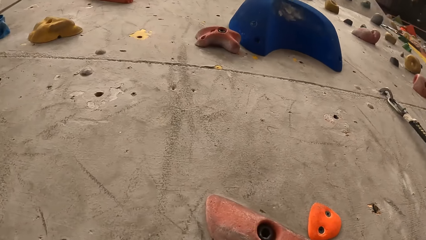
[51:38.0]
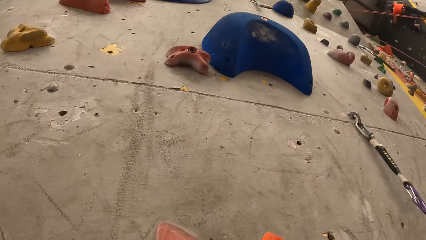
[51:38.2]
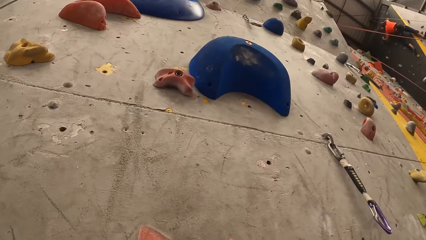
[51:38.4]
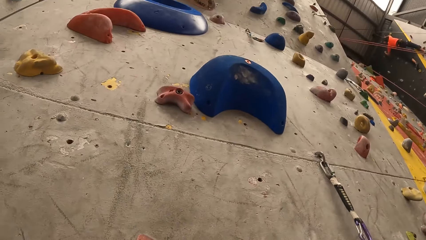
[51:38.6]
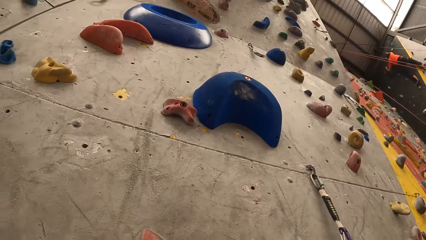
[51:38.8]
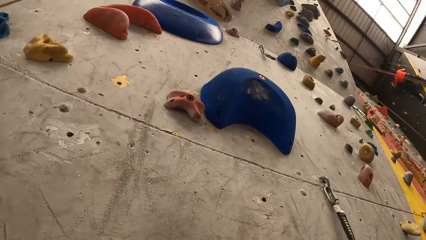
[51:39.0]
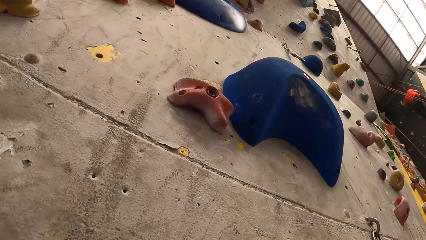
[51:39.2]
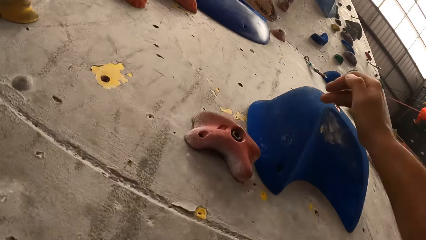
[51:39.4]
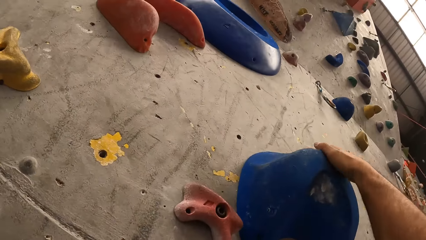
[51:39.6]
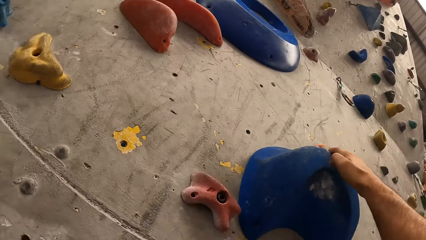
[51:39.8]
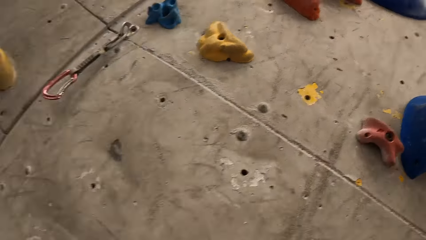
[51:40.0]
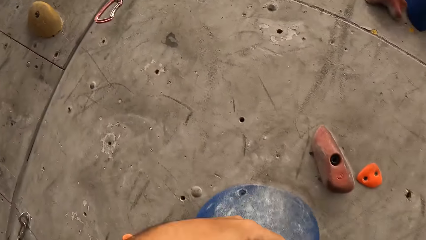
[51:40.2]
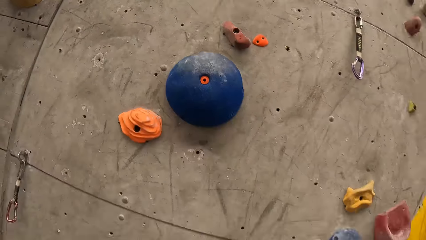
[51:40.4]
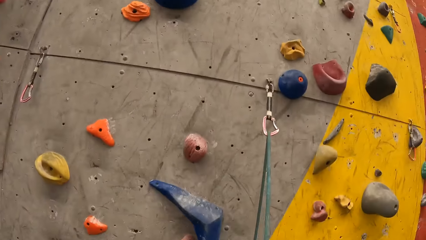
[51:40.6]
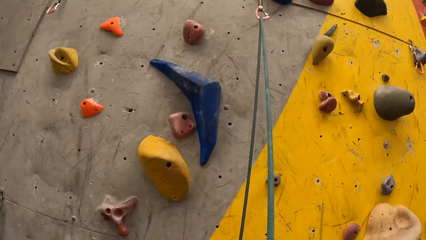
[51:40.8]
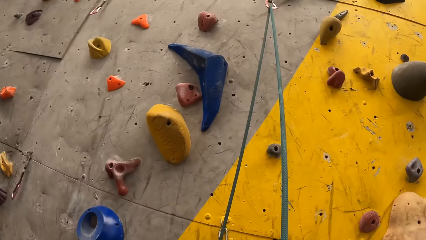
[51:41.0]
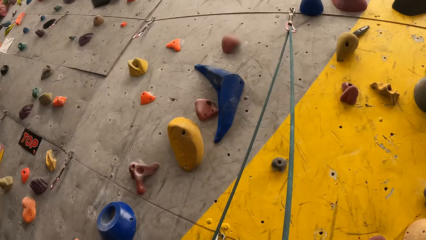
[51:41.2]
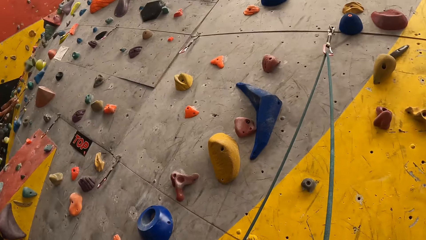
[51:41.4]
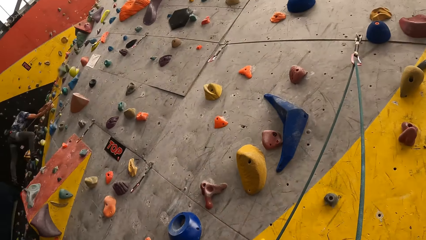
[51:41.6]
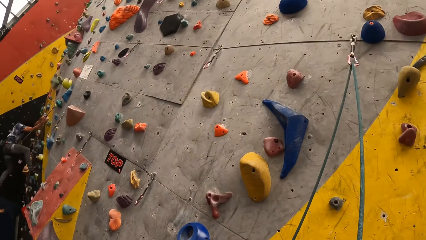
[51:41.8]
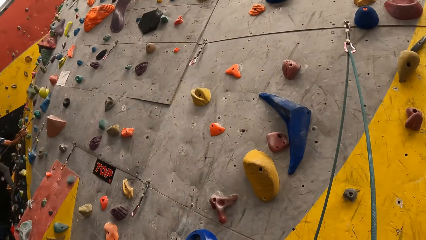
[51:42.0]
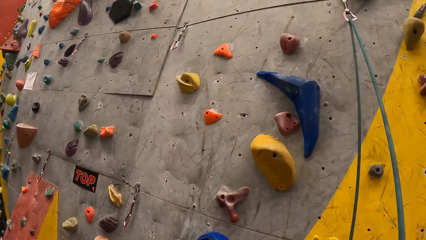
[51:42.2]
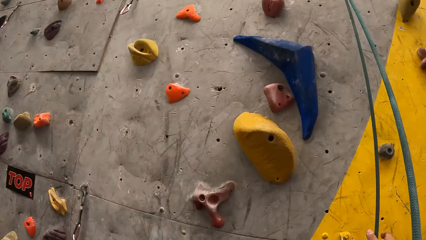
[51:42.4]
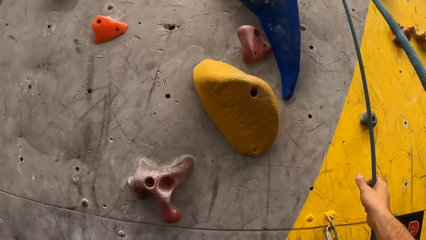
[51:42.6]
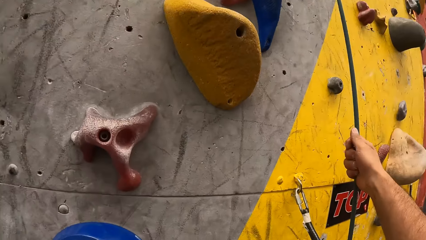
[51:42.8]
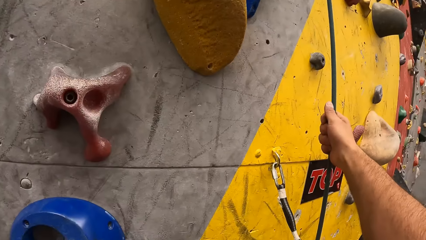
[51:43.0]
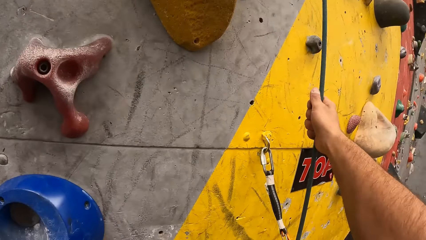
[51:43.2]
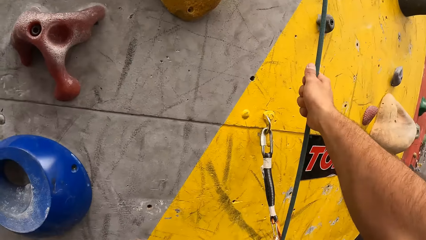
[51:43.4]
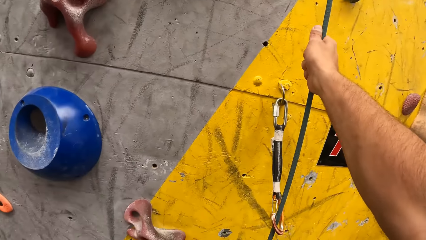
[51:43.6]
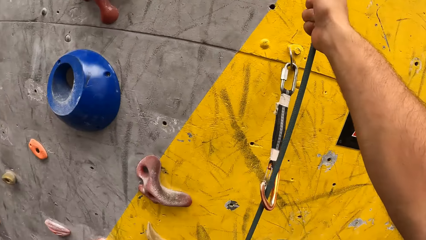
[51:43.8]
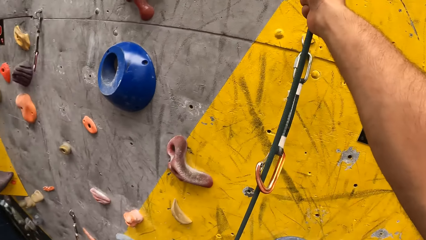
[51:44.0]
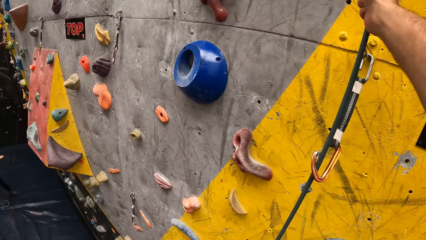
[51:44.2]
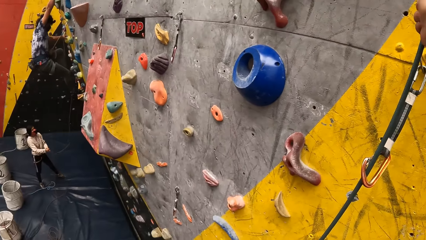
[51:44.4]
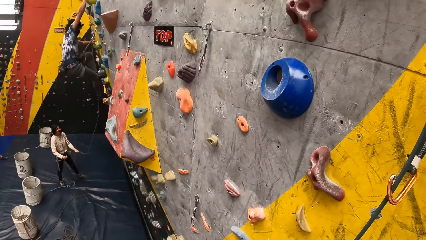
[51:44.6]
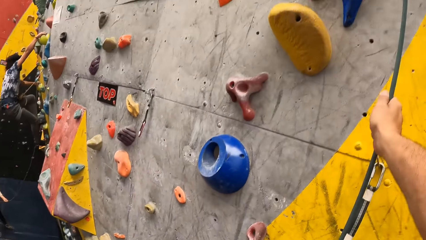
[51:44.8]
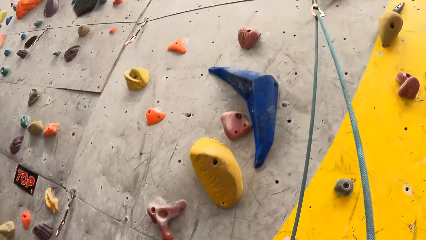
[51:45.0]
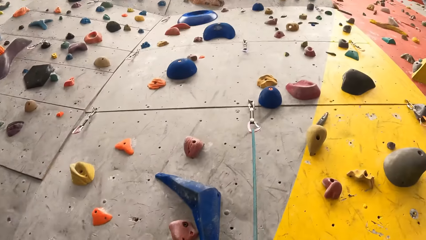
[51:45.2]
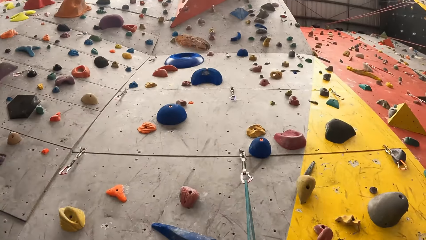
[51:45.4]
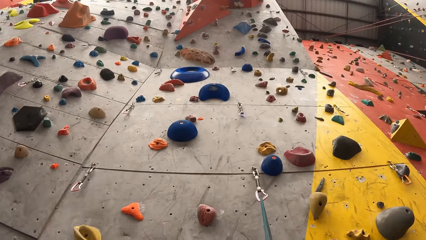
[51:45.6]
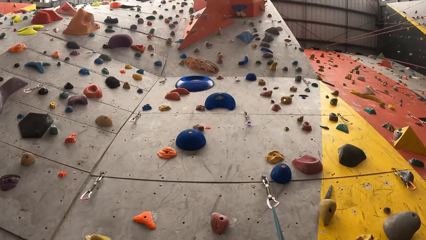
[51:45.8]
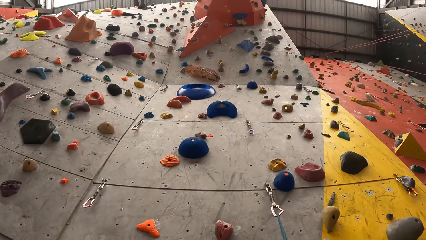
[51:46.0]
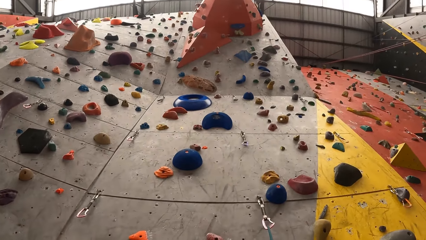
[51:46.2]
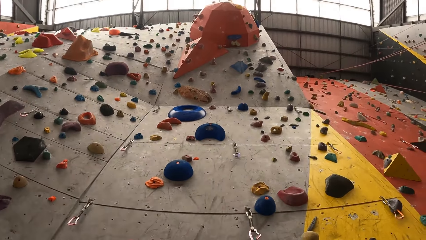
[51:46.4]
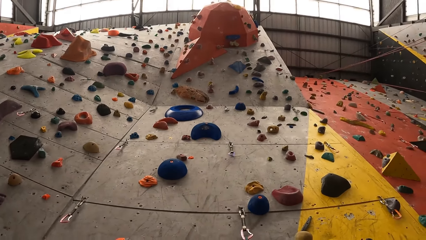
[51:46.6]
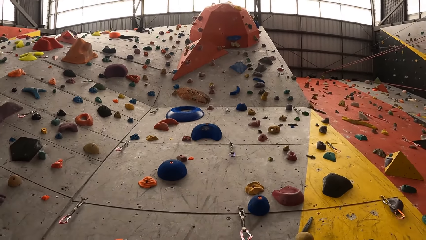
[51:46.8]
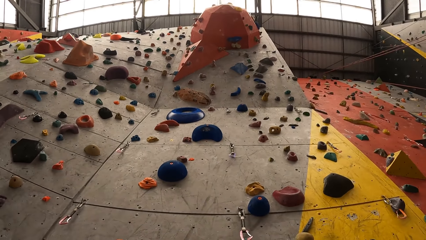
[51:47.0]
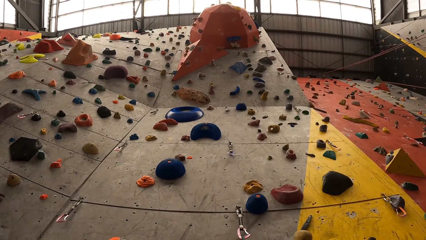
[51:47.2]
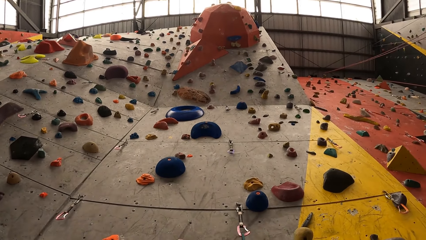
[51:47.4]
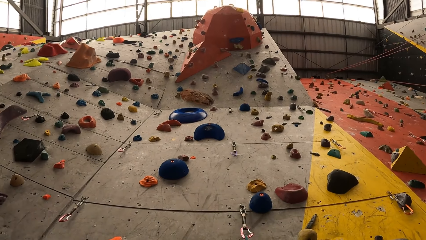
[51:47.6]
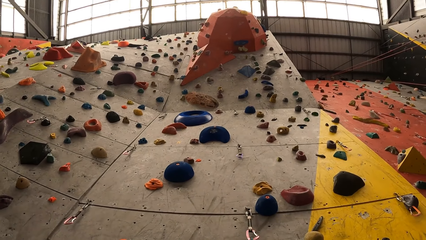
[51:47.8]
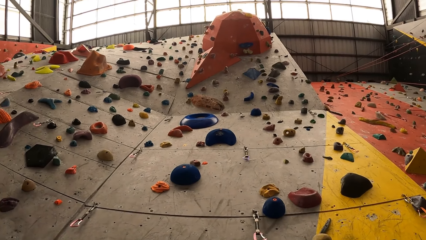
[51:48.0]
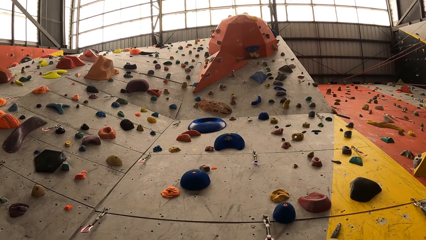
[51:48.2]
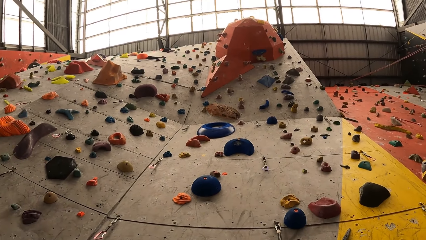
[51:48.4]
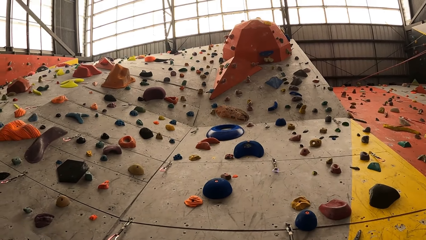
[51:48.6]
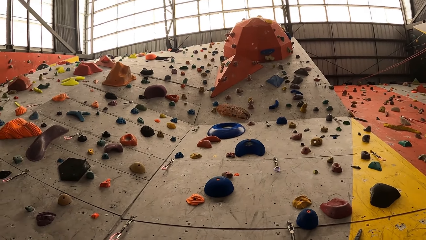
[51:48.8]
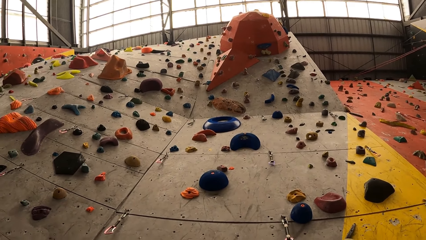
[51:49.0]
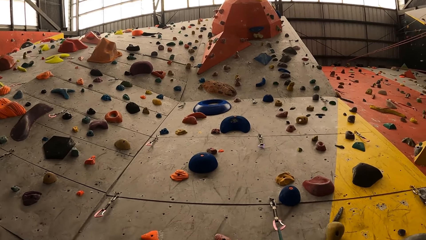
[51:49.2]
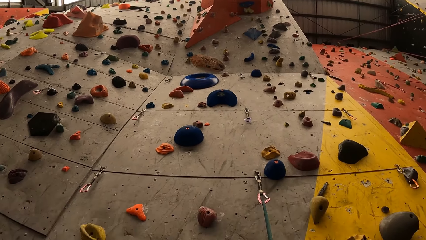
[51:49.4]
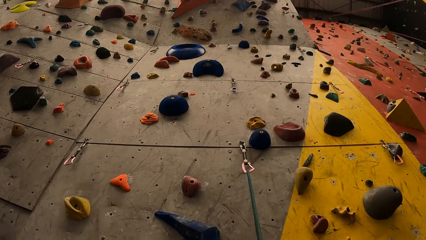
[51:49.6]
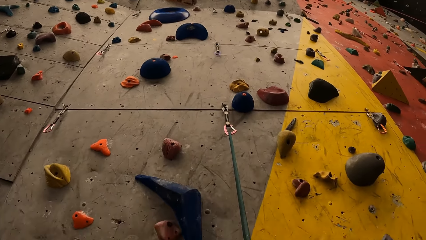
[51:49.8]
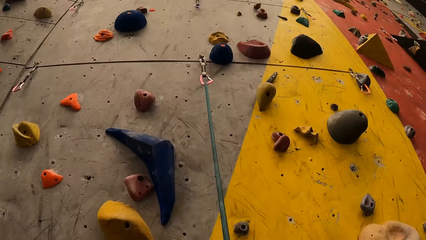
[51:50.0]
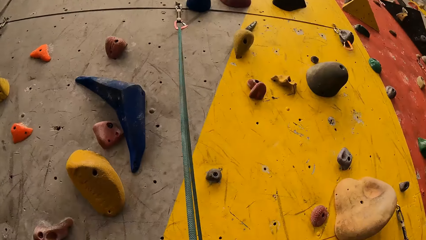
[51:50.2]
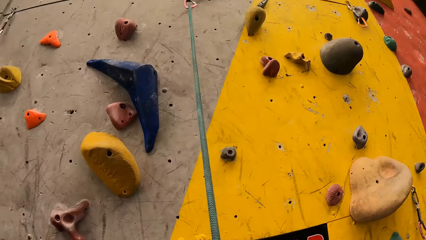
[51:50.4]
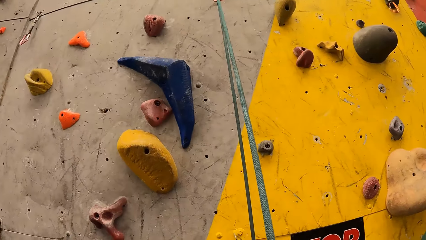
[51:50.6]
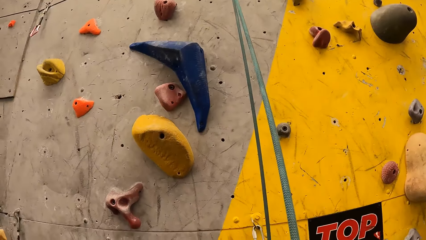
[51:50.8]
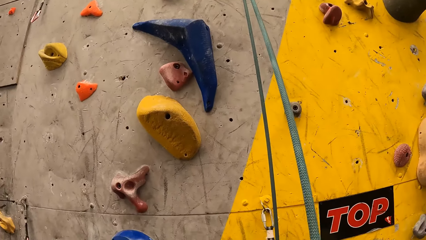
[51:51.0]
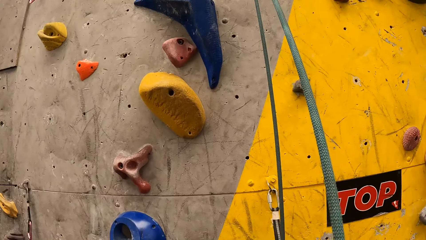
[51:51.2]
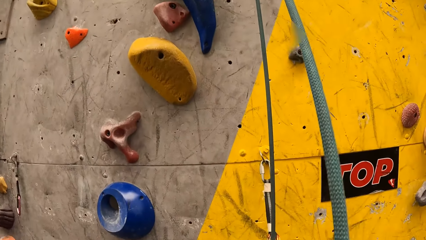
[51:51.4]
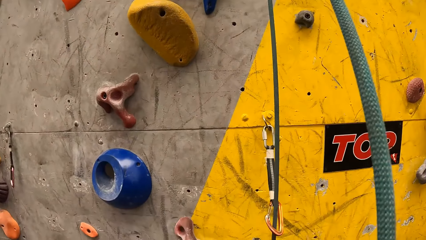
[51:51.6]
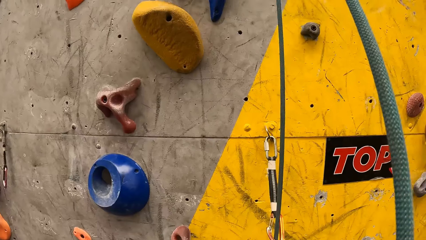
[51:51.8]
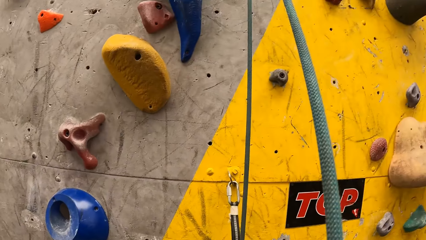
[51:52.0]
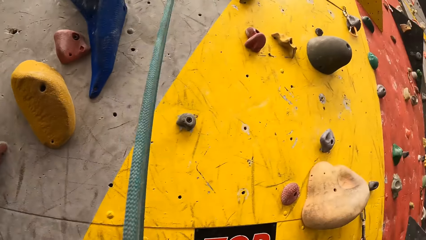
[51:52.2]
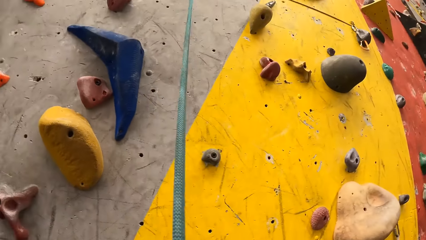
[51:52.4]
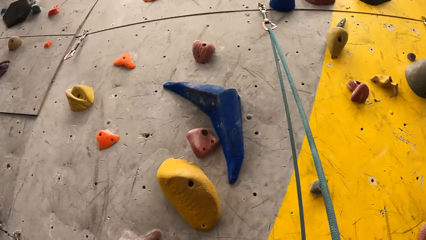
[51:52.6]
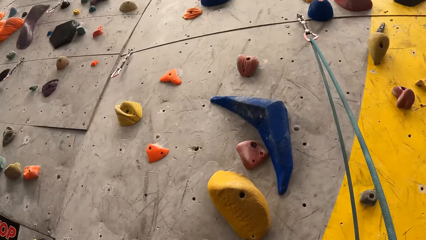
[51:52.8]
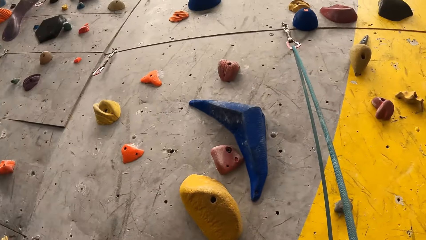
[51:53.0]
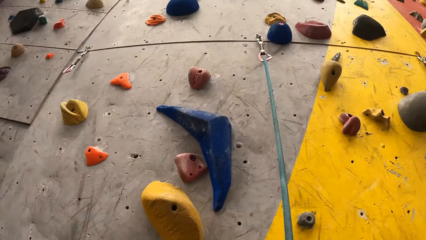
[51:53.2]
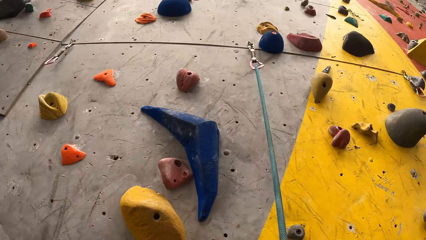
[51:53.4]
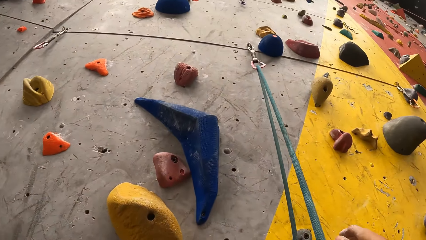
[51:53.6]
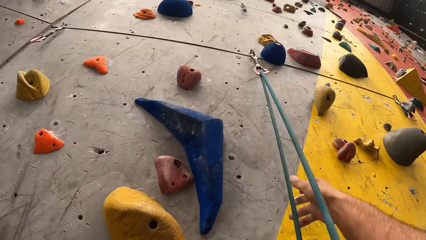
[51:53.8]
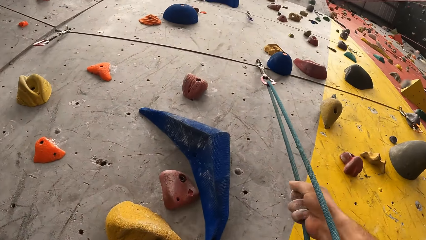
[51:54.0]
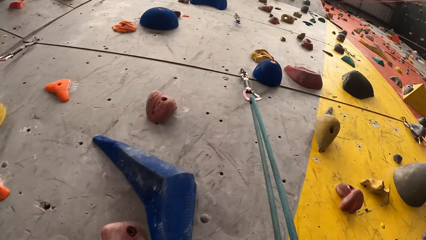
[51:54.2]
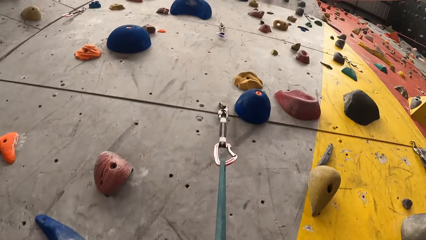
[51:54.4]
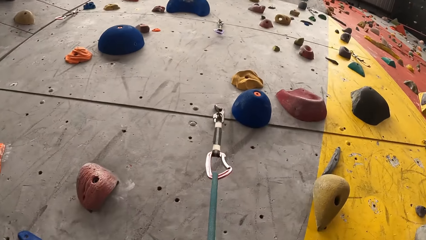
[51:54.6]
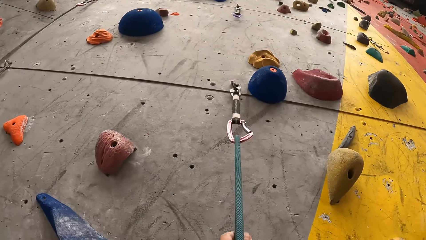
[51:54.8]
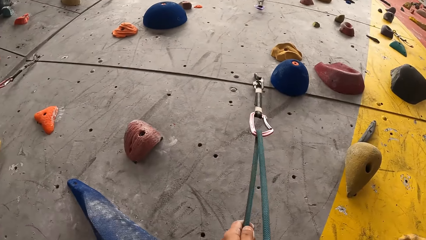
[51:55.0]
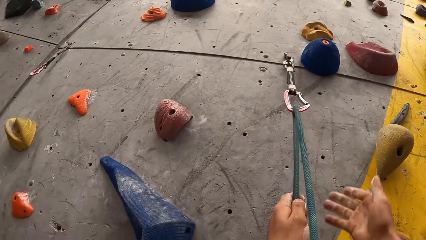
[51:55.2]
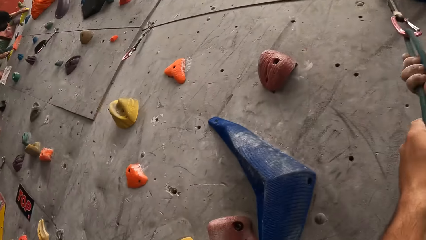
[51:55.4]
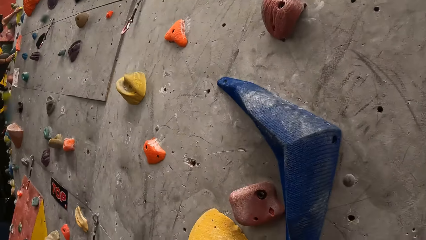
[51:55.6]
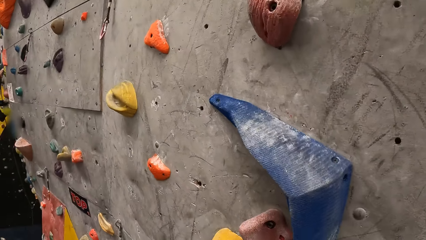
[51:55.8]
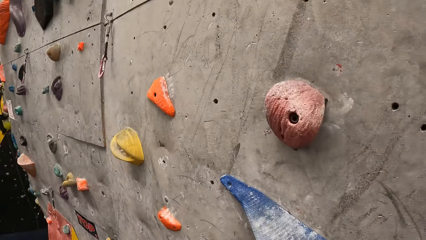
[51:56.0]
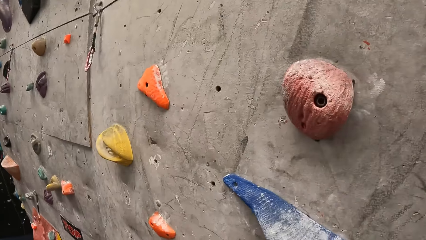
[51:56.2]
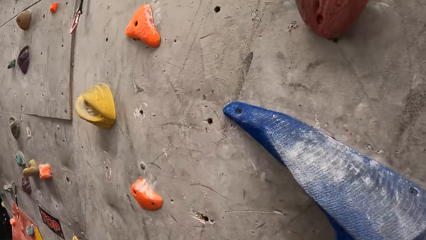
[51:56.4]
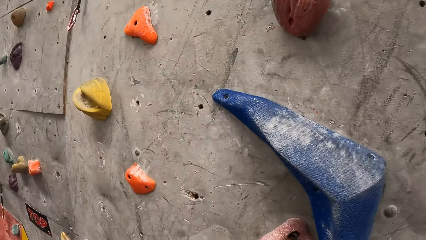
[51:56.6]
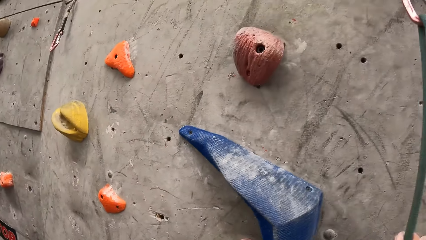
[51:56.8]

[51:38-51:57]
The camera wearer touches a climbing bouldering wall with the right hand. They adjust a climbing rope. They hold the rope on the boulder wall. They look up the climb gaming room. They look on the boulder wall. They adjust the climbing rope with the right hand. They hold the rope on the boulder wall.
